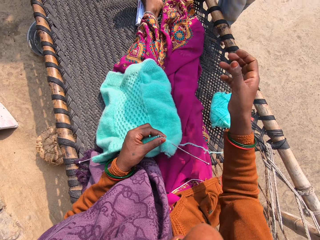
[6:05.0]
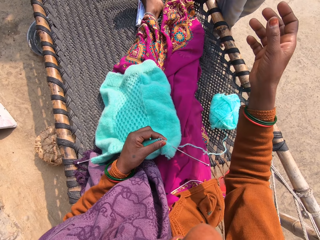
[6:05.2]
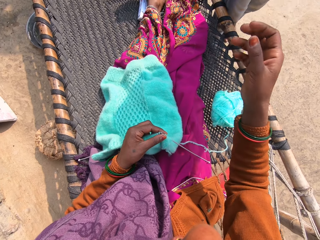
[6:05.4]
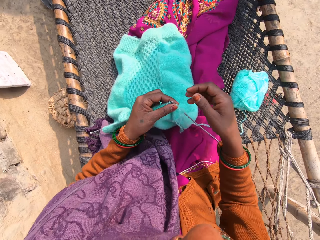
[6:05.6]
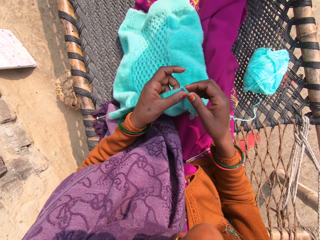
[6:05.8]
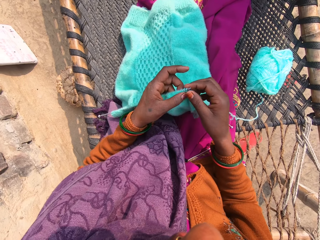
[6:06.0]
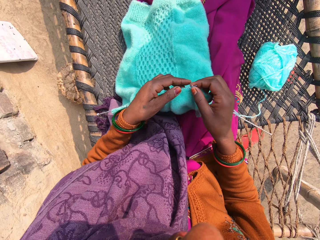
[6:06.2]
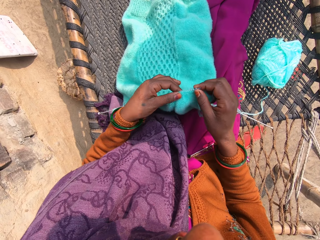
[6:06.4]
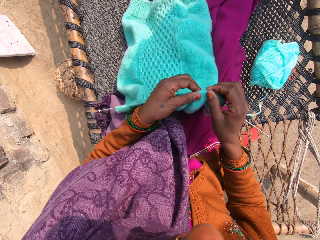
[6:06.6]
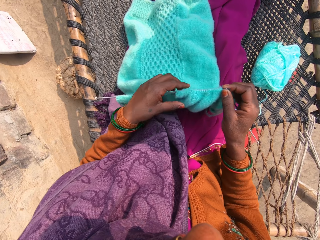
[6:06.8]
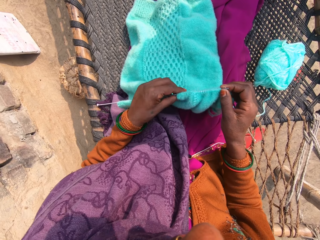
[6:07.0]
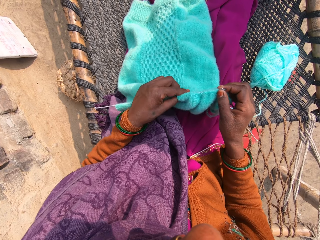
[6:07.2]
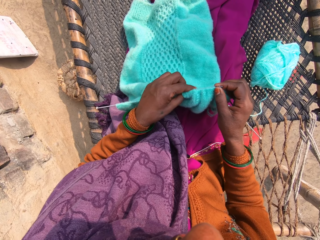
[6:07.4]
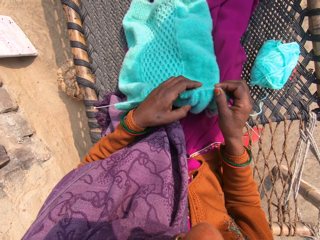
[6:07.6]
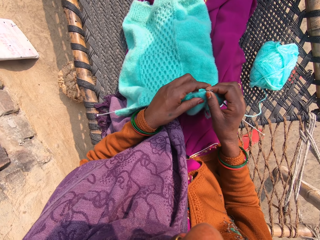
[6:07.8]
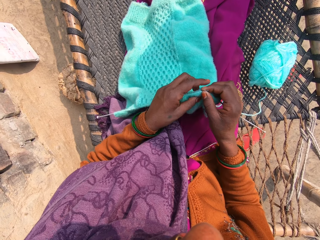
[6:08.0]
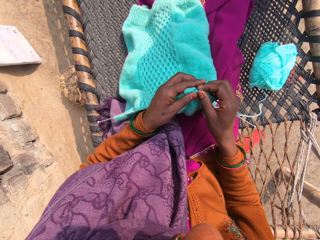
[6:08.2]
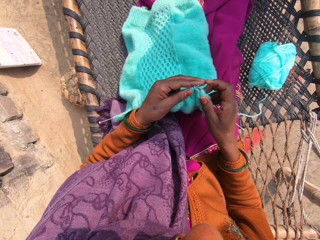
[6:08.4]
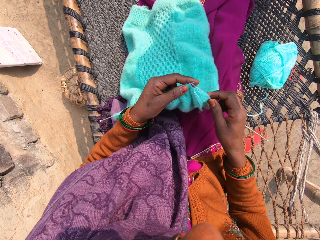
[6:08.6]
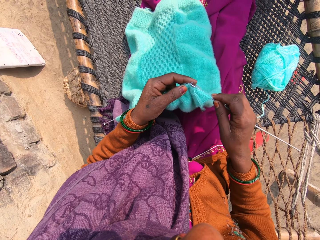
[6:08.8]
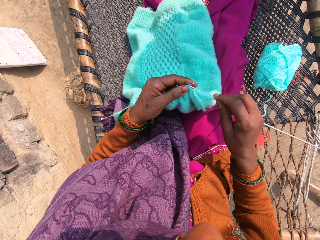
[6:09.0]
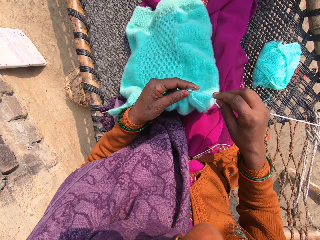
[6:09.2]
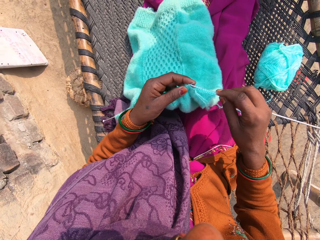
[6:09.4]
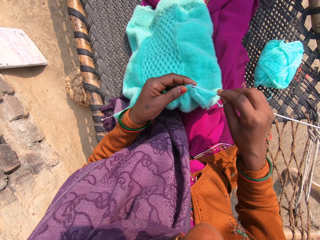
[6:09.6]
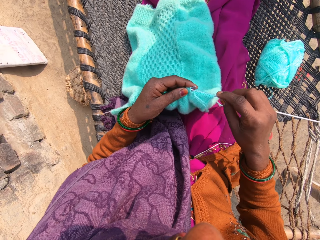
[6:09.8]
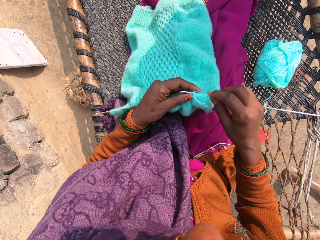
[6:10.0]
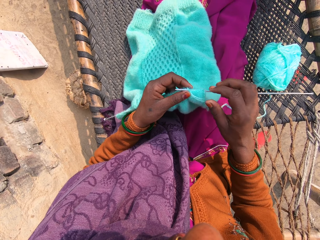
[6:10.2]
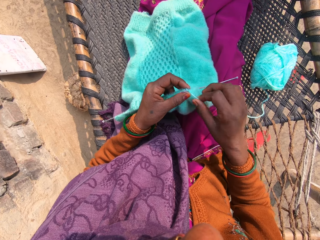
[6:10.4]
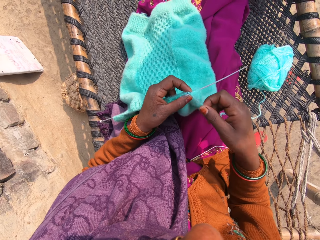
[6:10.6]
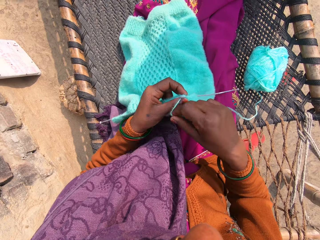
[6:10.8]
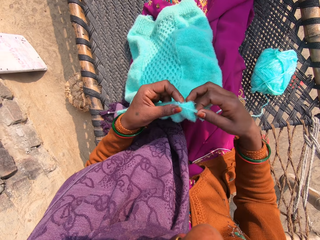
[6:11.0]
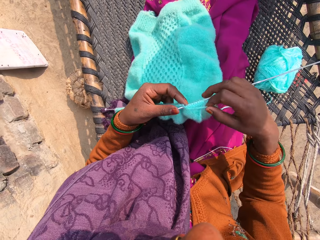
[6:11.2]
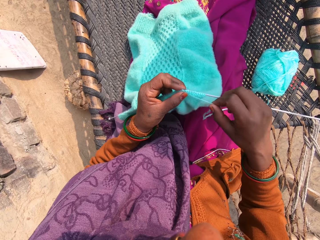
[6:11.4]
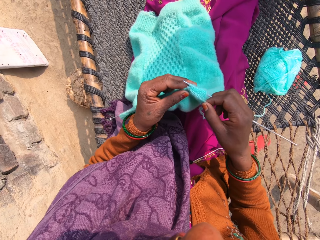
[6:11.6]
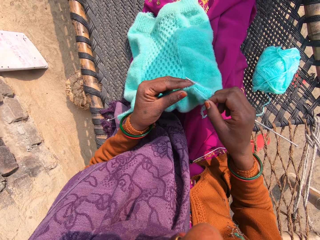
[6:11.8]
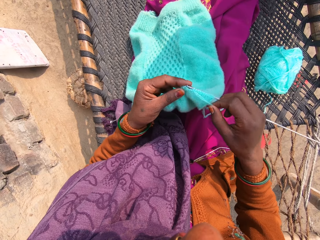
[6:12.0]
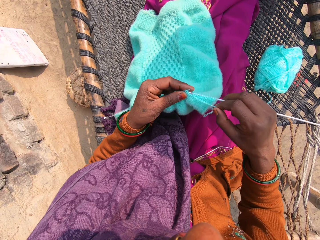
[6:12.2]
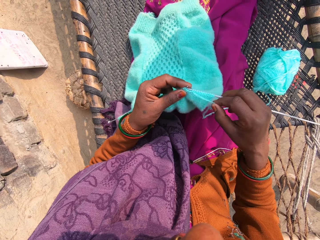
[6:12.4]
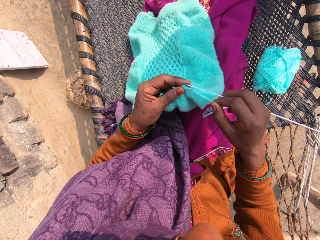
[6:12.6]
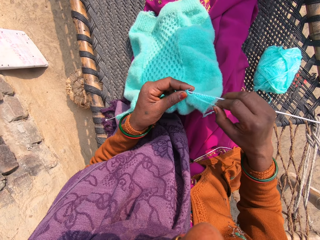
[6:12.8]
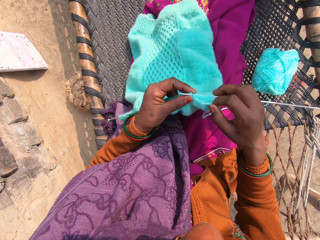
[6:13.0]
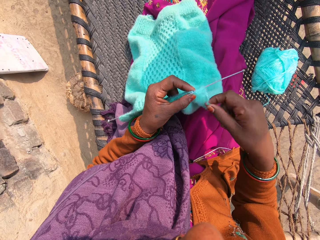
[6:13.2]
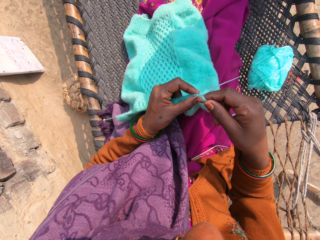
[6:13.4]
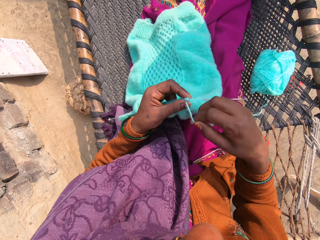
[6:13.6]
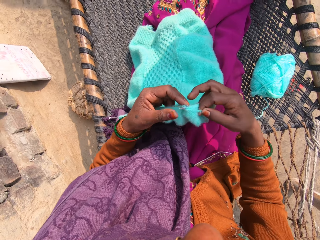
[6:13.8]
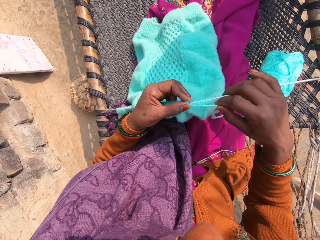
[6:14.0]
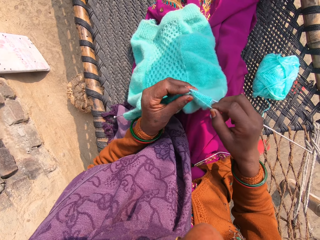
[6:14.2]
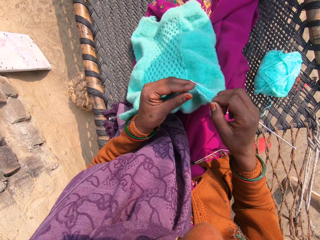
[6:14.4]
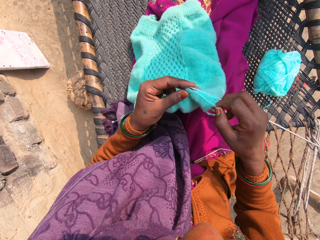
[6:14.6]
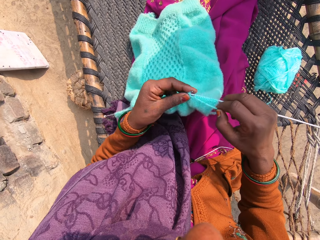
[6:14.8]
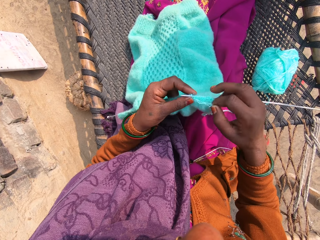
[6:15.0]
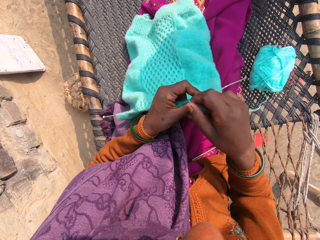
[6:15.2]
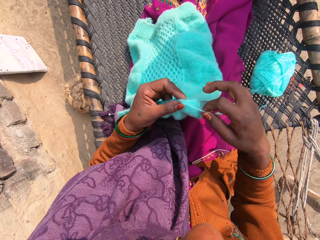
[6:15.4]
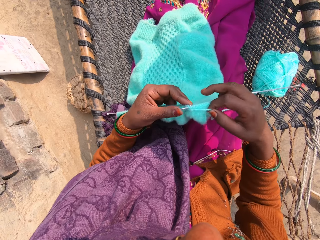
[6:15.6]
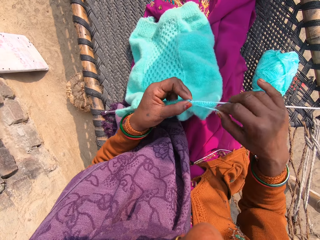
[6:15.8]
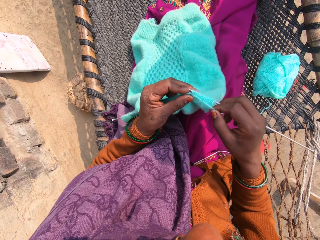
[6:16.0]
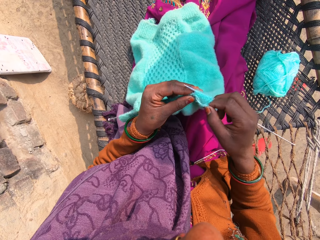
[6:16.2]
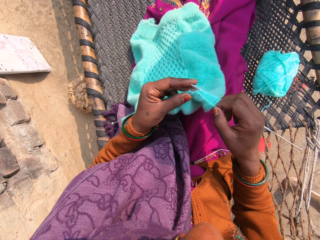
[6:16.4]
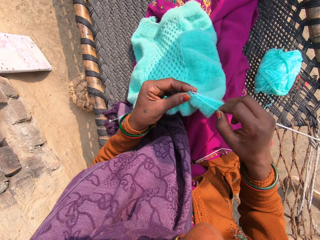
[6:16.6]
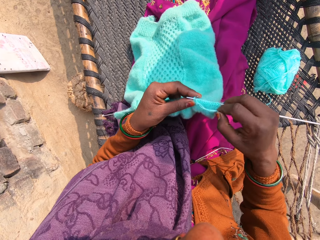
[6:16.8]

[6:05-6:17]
The camera wearer talks to someone and lifts up her right hand. A person walks towards the camera wearer. The camera wearer adjusts the piece of garment with her hands. She knits the yarn into the piece of garment with knitting pins.

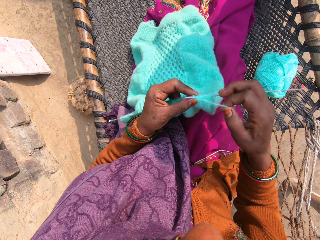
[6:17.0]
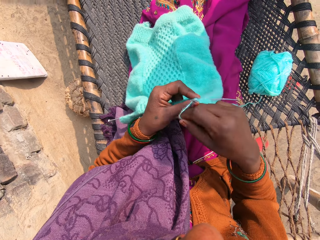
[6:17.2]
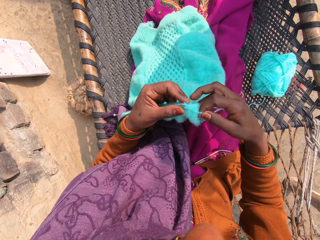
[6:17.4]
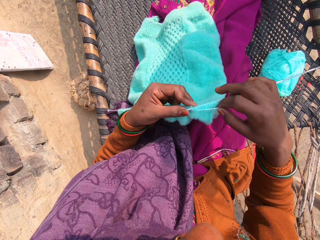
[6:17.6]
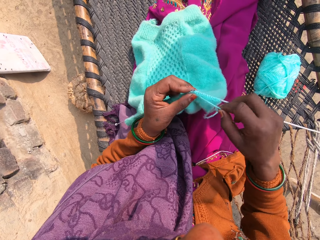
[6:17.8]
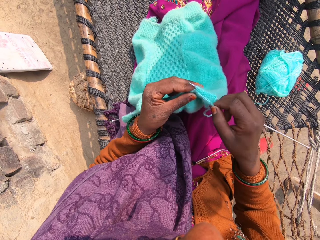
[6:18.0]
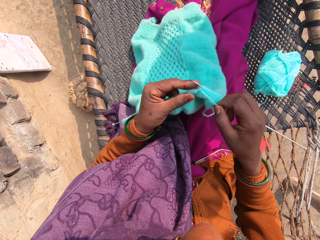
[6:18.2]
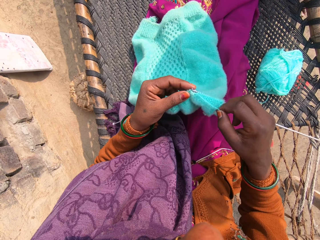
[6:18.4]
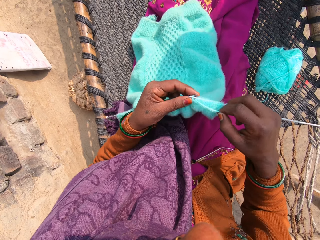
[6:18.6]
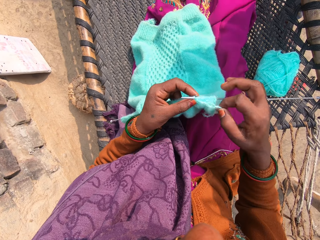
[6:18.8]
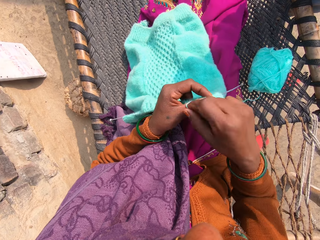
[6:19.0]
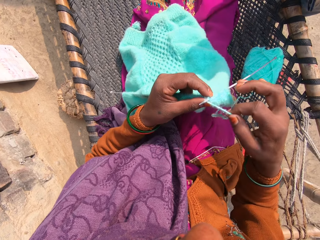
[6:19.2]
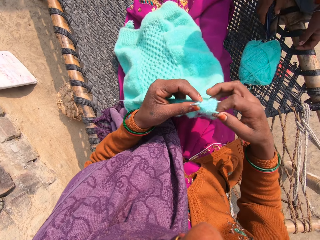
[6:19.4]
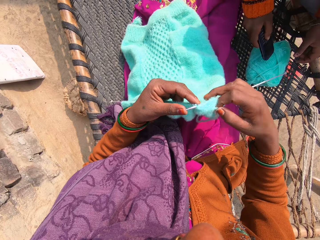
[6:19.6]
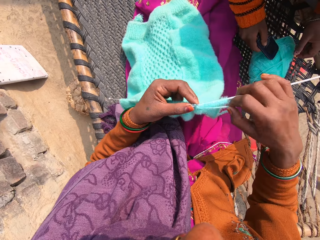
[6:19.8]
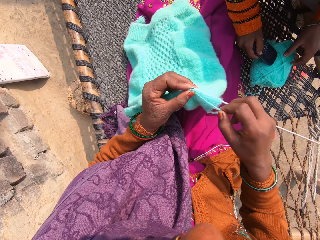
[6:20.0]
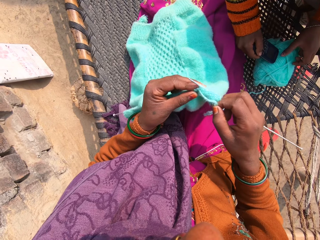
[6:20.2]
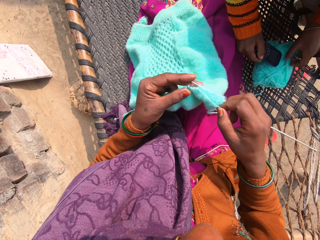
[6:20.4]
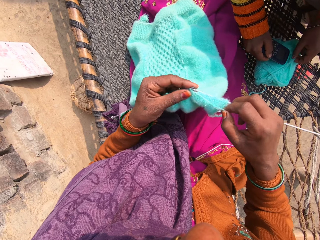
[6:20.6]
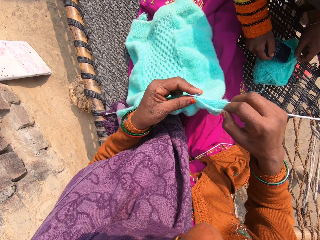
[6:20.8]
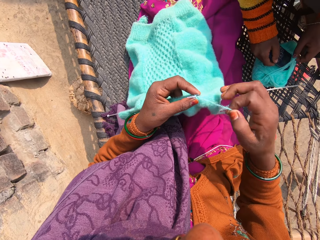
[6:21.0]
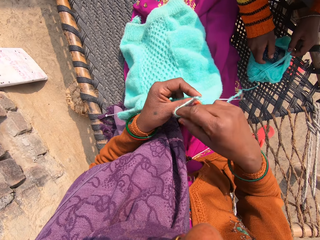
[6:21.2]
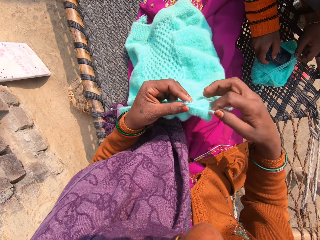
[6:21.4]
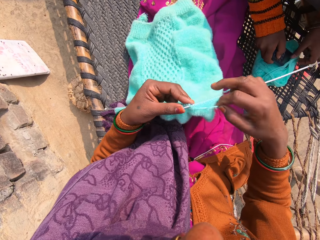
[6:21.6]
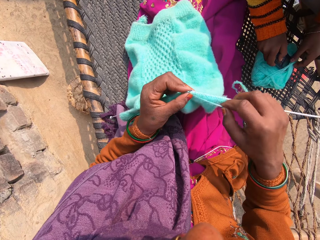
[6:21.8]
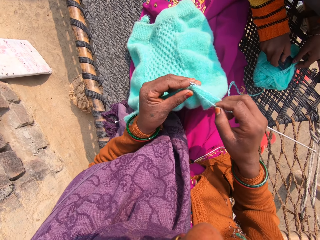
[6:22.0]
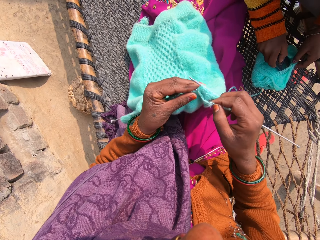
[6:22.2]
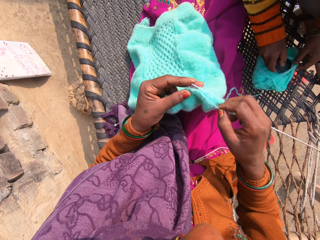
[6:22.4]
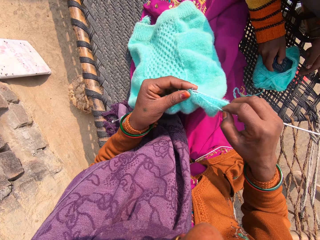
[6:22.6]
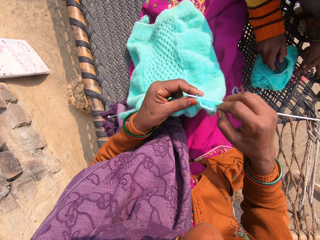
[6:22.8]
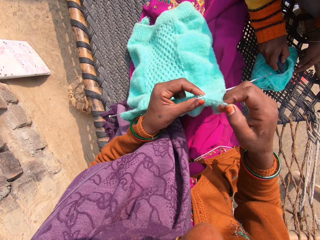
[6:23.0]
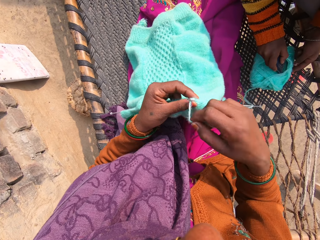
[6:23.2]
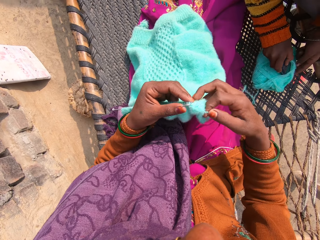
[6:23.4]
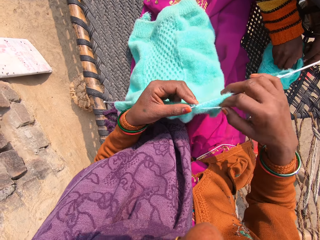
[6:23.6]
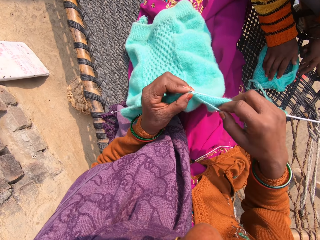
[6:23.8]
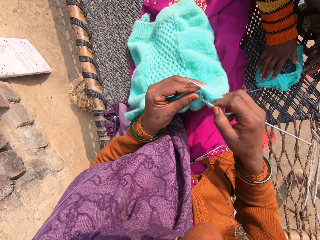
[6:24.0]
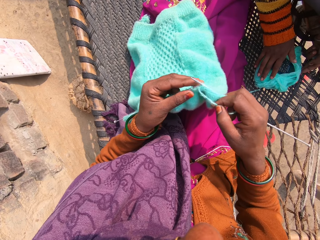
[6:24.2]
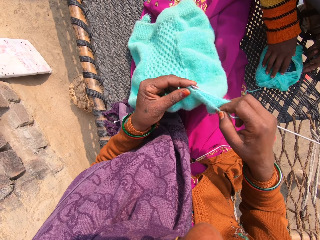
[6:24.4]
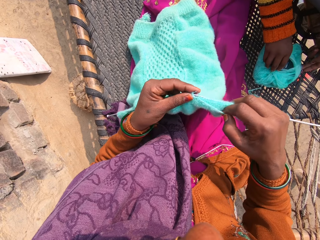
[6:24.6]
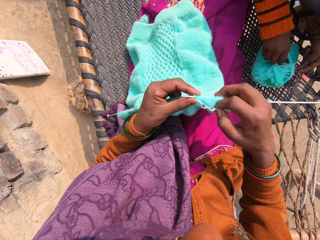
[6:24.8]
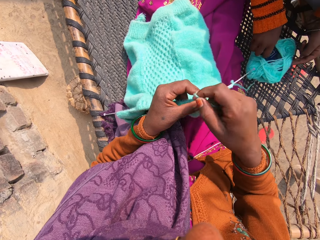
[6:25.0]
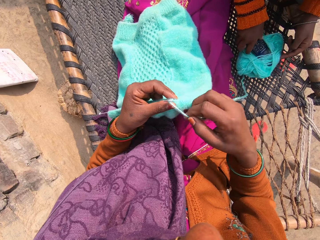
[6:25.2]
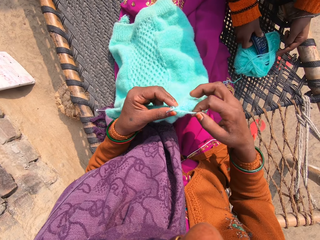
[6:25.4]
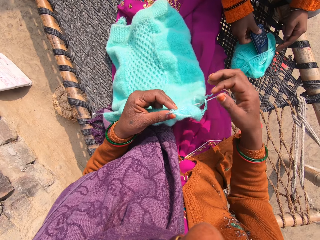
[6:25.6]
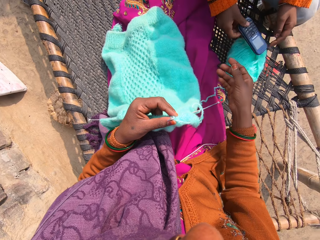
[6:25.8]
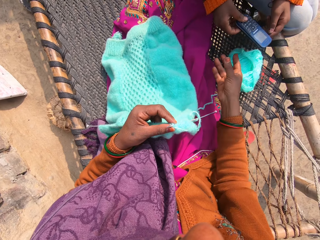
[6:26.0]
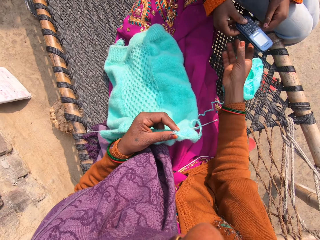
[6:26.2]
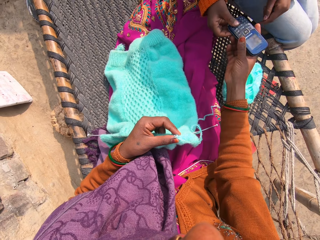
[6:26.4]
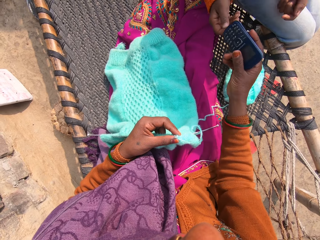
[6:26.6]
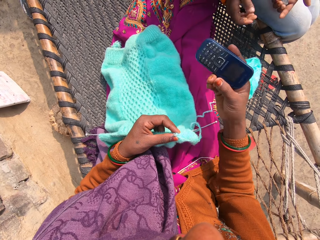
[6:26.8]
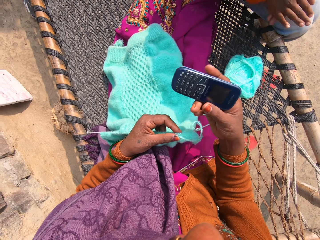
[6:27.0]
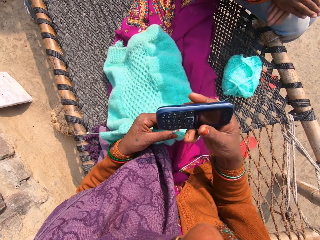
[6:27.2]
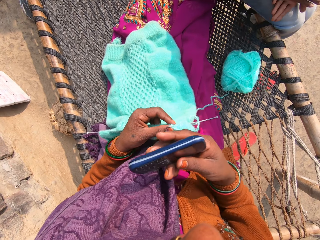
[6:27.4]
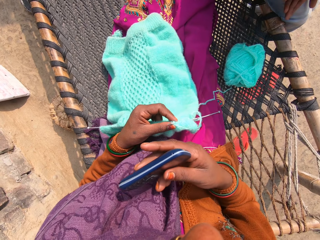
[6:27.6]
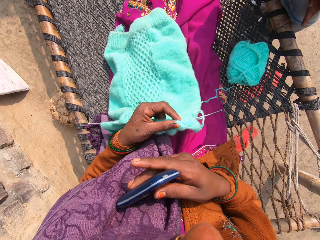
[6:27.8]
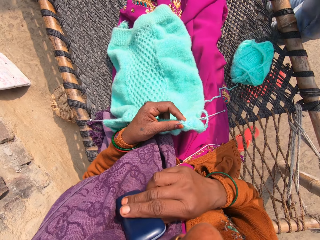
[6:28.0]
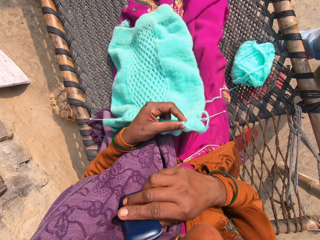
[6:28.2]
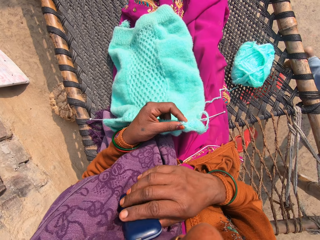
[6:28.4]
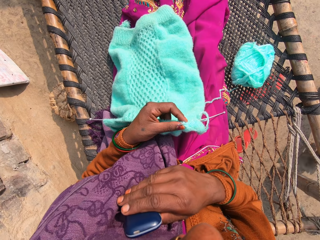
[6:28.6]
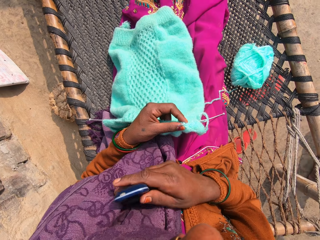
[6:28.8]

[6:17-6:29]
A person inserts a mobile phone in the crochet. The person gives the camera wearer the mobile phone. The camera wearer collects the mobile phone from the person. They answer a call on the mobile phone.
